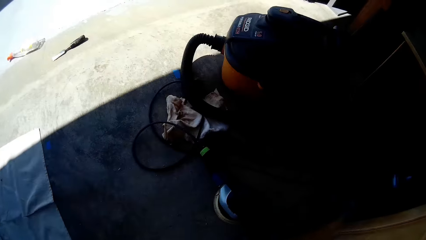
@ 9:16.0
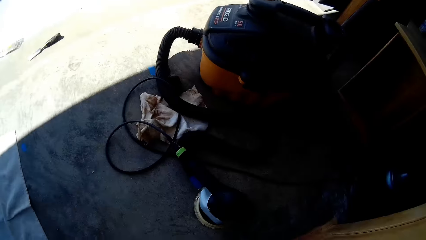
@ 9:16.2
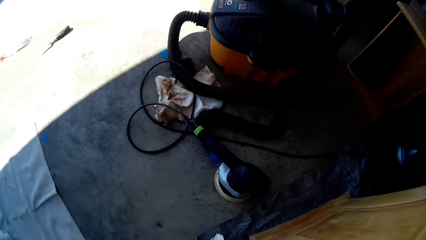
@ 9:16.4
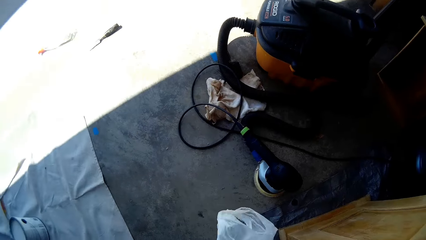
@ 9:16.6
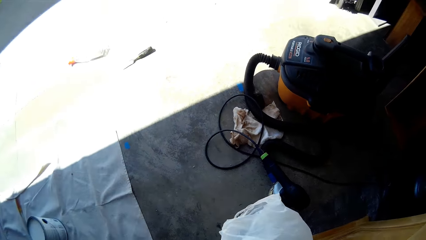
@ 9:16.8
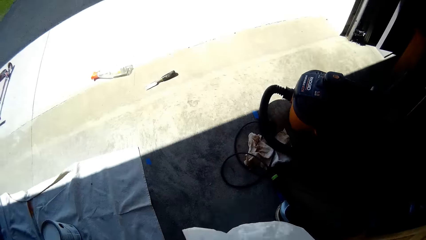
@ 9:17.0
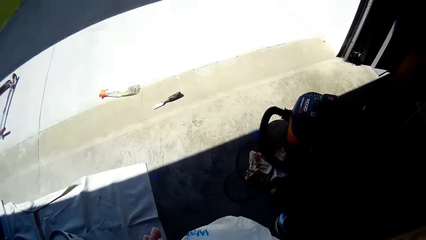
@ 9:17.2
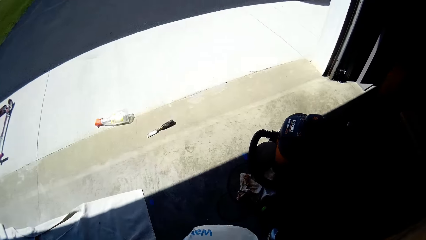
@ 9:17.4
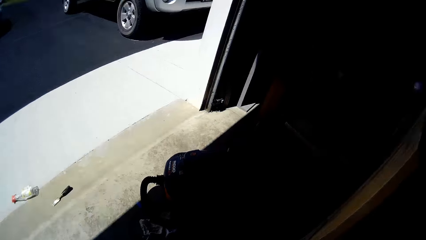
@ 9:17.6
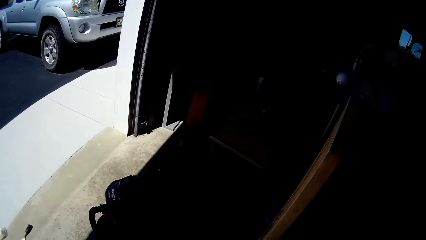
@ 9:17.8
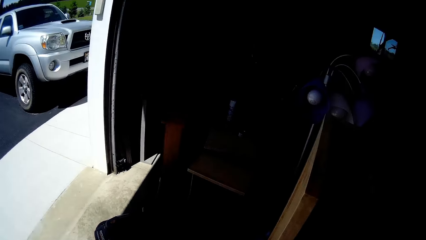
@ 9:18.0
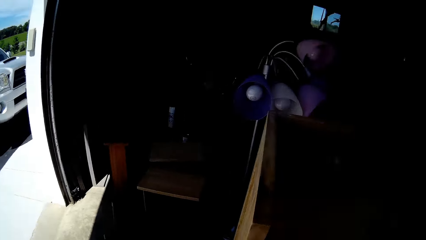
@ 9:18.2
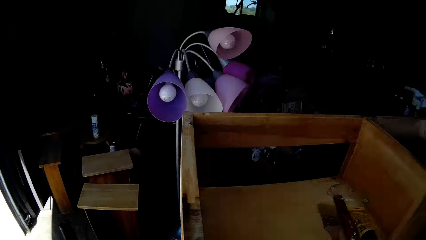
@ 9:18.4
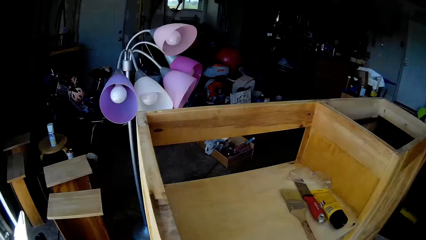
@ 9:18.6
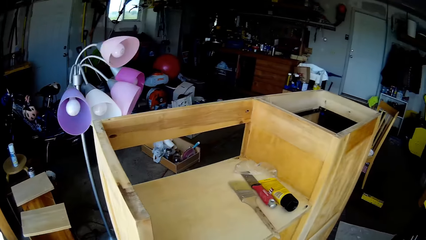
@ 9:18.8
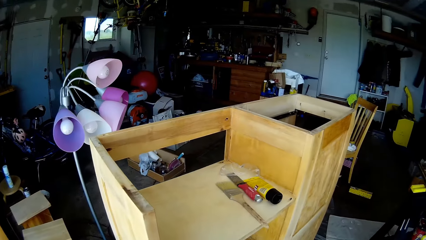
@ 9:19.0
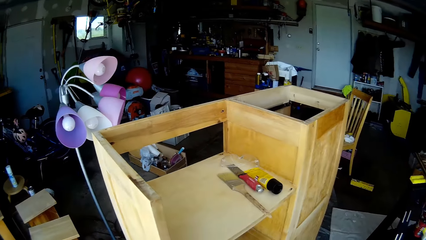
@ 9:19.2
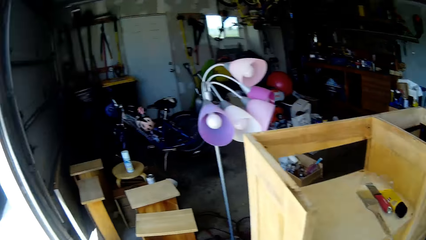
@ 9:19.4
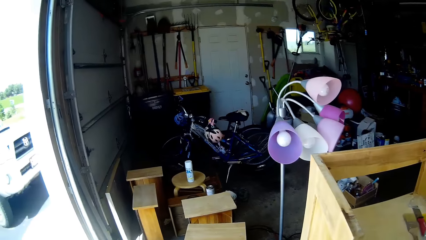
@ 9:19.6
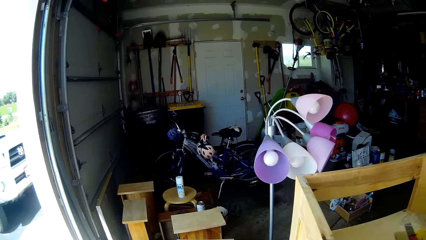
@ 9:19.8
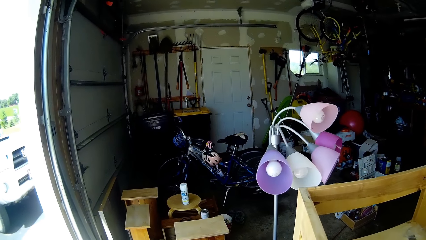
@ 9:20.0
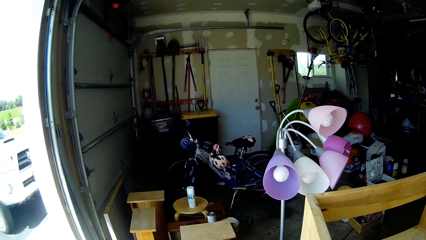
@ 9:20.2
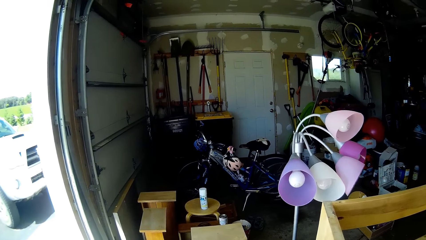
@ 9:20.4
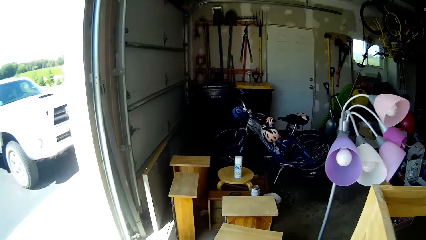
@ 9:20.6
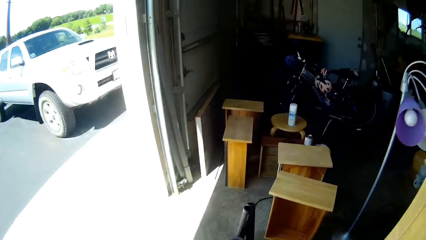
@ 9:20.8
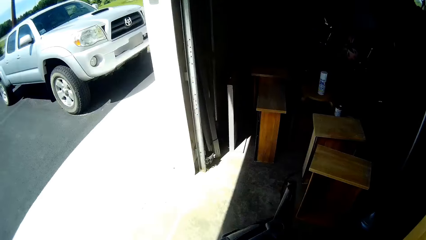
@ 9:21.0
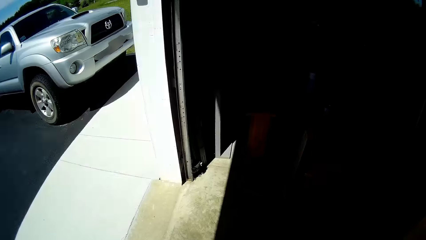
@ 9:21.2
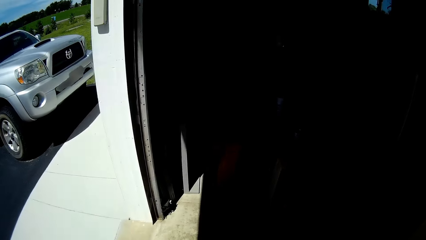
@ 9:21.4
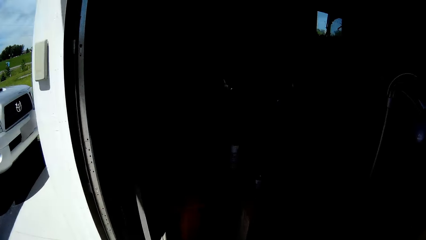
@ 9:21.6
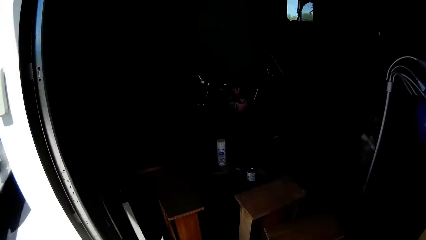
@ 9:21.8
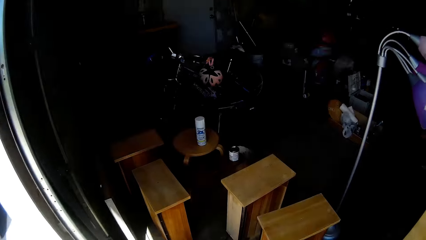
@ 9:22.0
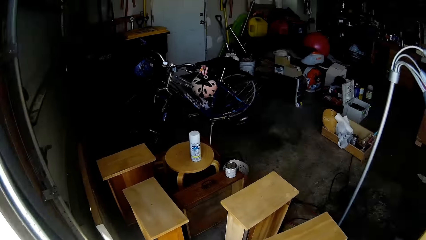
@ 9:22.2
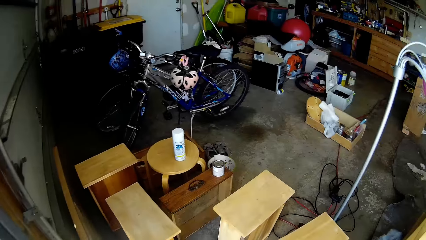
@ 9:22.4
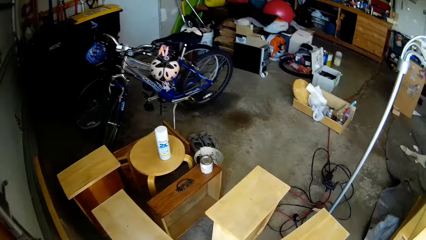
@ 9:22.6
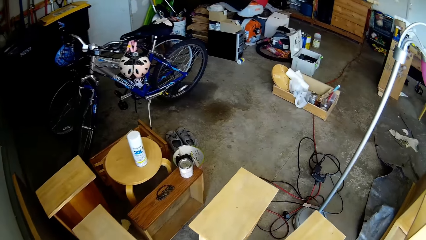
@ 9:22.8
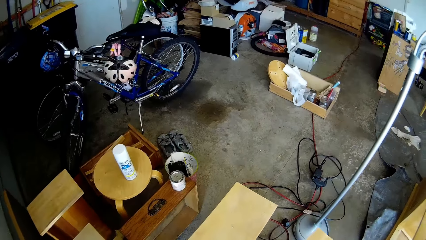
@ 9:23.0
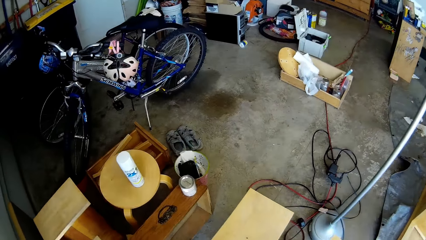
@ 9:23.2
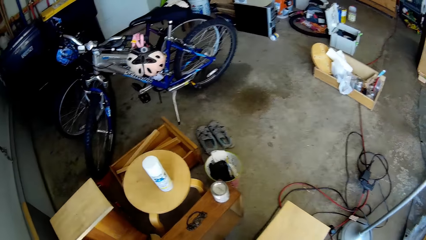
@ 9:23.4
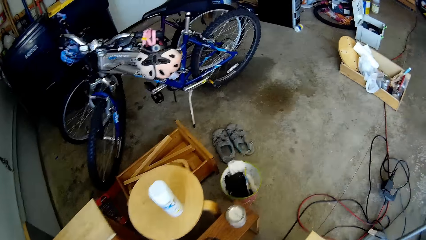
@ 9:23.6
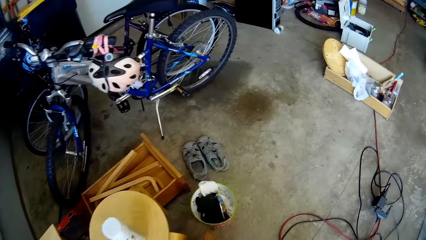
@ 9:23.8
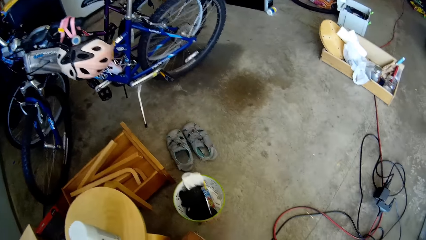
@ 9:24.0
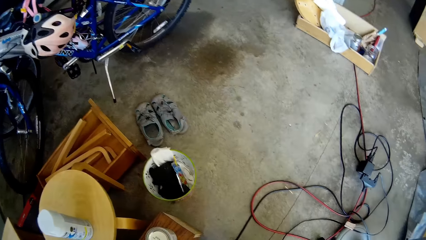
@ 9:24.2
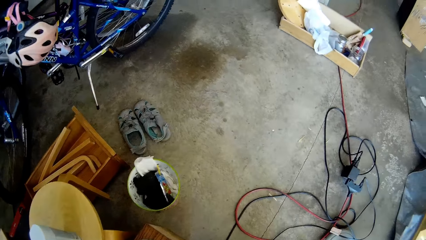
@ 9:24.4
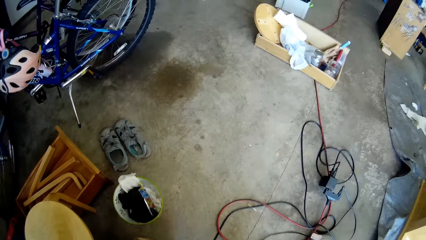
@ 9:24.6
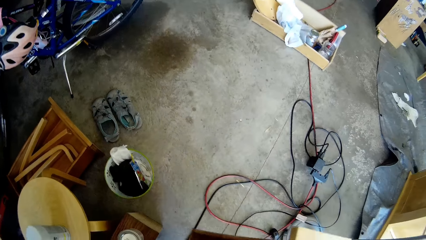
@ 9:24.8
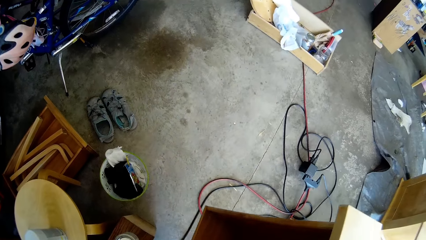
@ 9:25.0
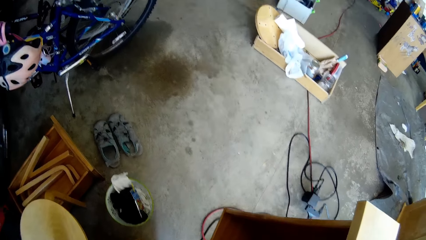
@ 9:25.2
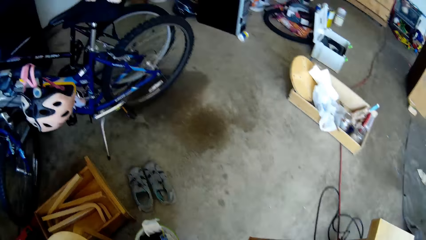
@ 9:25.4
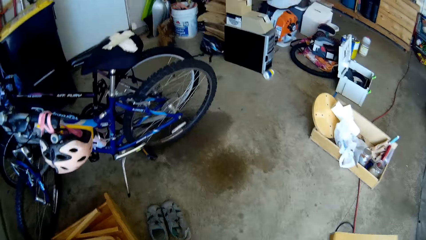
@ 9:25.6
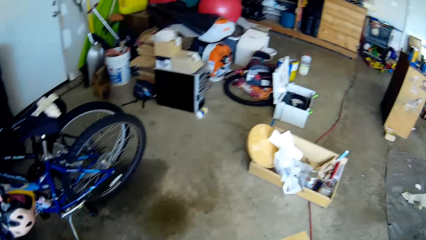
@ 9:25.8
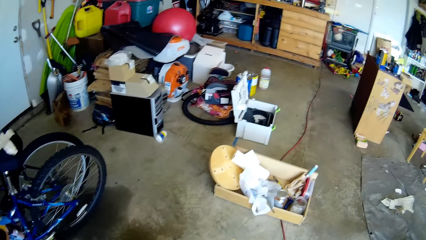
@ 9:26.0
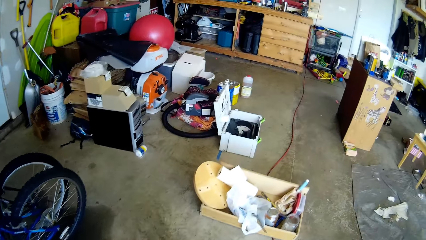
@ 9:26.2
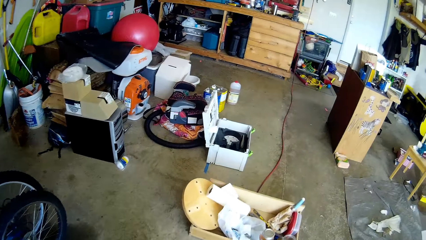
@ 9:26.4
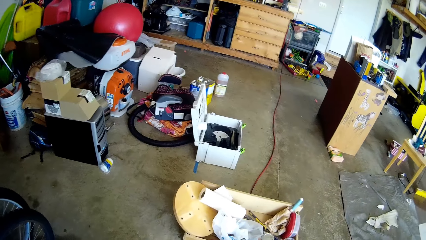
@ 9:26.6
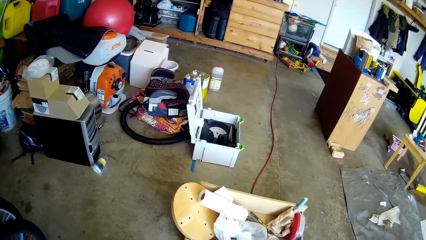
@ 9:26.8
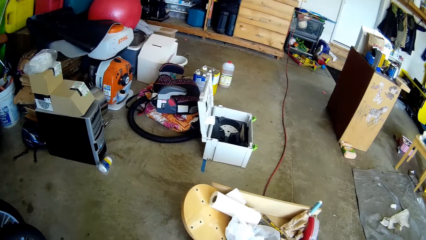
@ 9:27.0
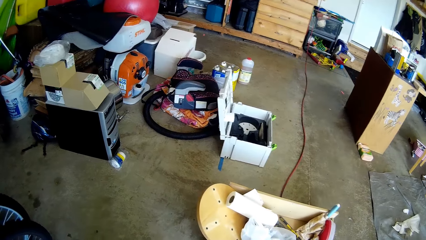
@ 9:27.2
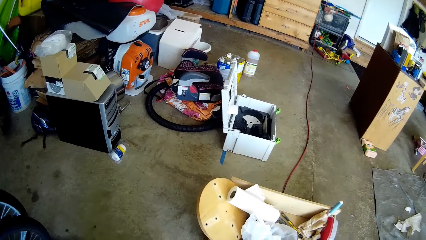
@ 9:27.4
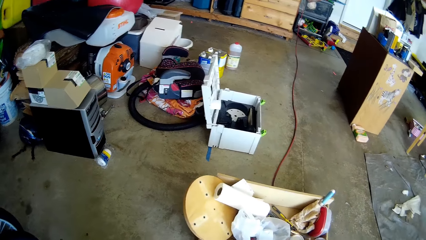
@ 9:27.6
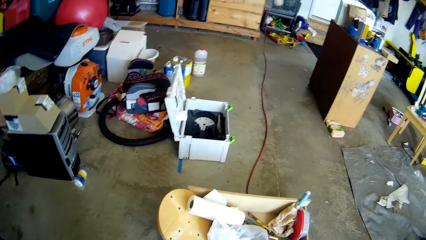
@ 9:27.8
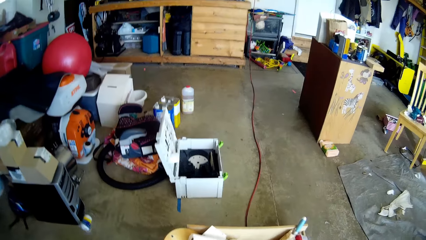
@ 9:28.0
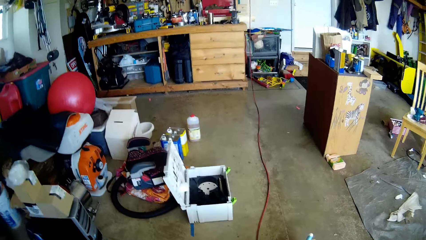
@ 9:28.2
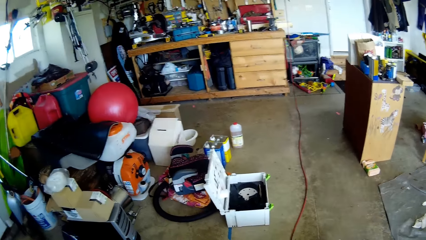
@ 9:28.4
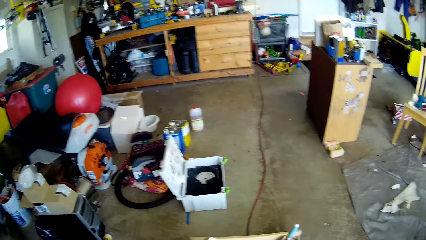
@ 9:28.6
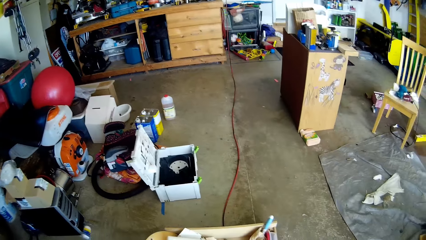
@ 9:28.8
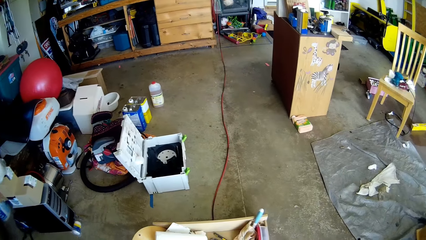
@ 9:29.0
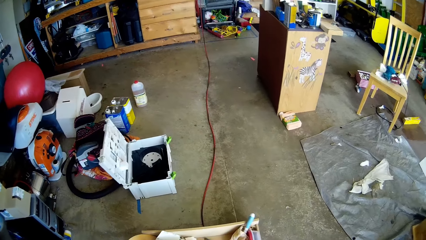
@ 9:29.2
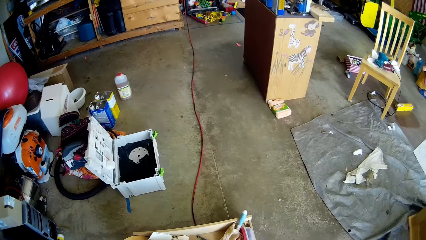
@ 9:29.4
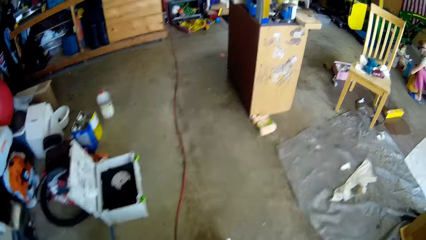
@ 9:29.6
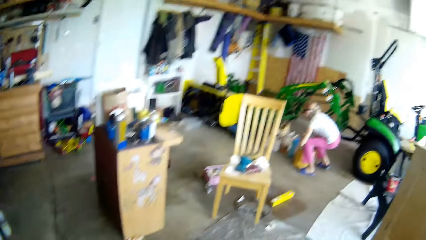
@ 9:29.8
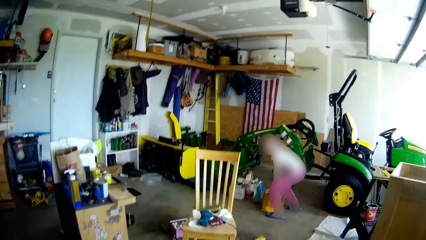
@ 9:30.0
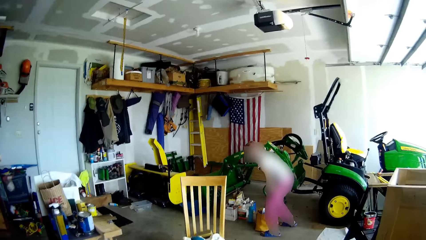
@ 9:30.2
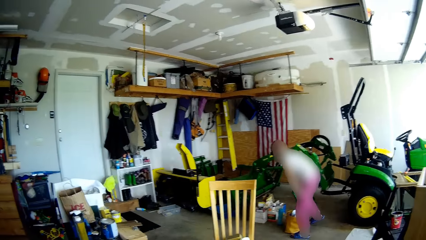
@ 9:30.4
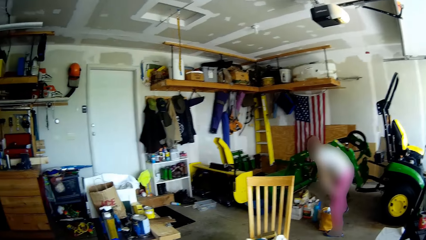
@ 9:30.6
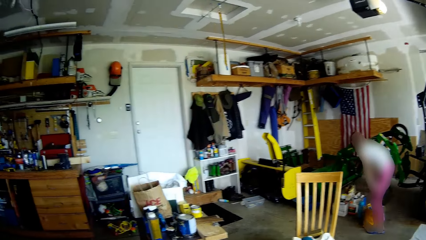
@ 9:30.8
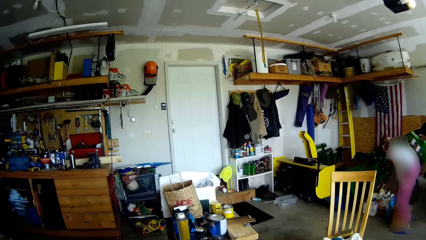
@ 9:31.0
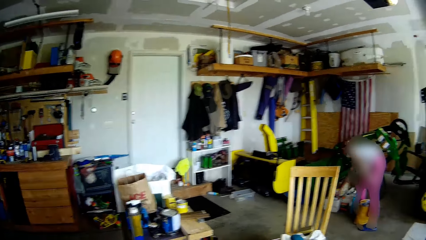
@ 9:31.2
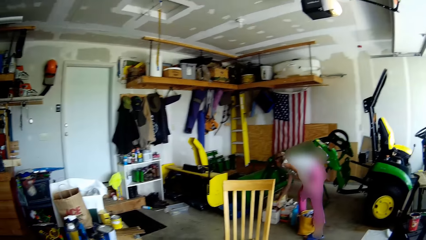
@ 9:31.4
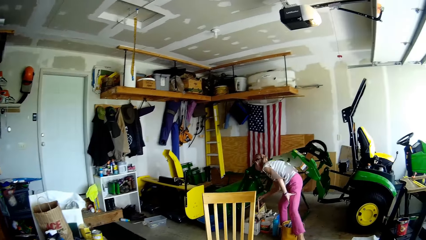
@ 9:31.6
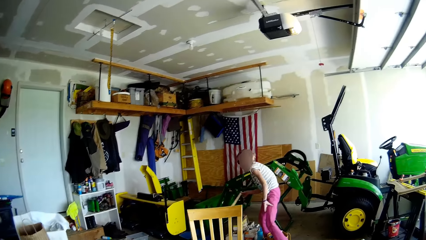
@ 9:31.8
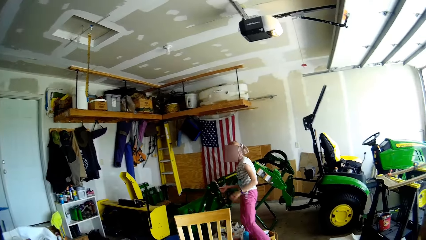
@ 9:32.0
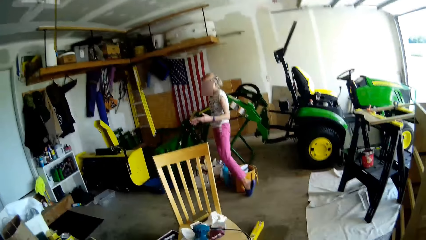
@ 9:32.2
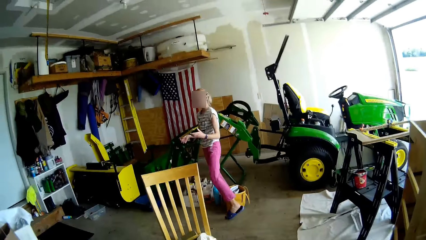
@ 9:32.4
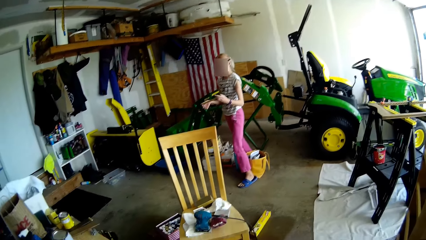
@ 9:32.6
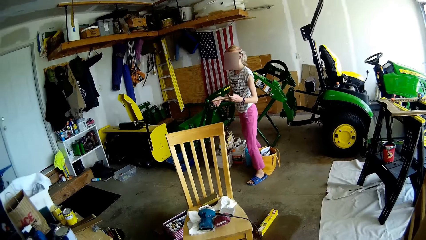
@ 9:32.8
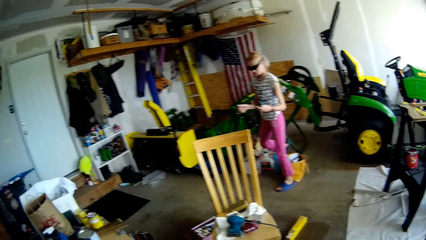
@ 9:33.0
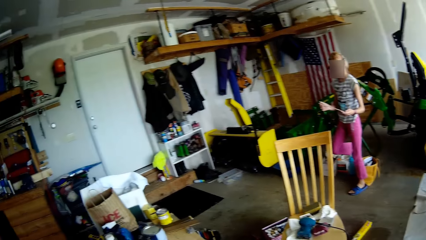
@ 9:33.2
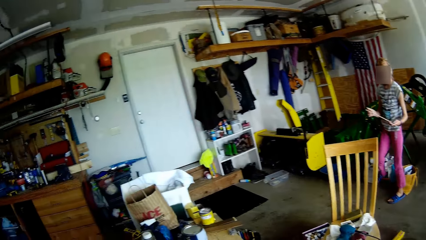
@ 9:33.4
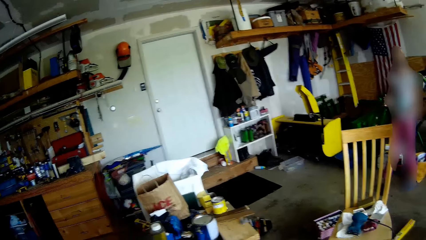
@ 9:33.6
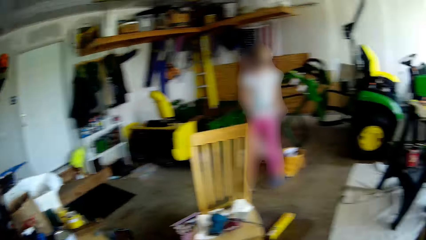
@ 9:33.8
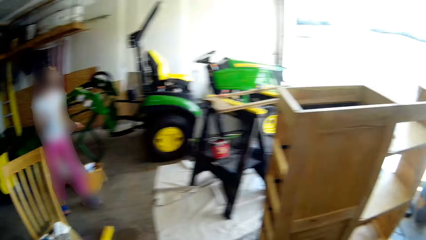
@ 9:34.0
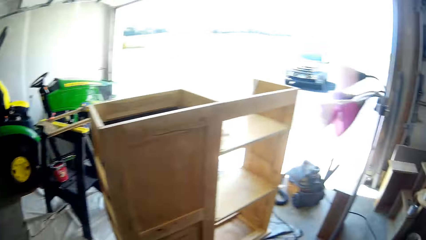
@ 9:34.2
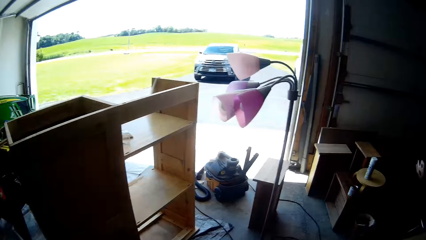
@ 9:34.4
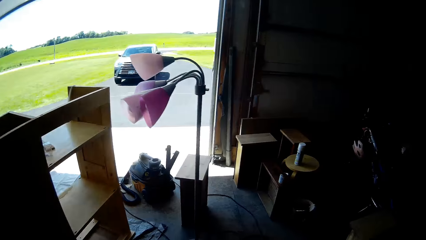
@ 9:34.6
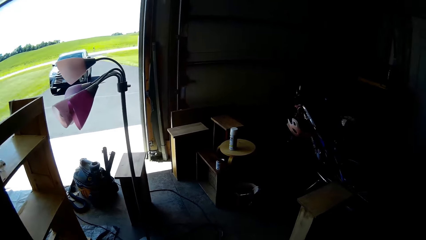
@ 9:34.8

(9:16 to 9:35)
The camera wearer picks up a nylon from the floor with her right hand. She holds the nylon with both hands. She moves around the workshop and talks to a girl. She moves a wooden furniture on the floor with both hands. She moves around the workshop and talks to the girl. The girl picks a yardstick from a toolbox with her right hand. The girl holds the yardstick with both hands.
